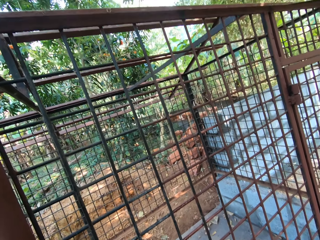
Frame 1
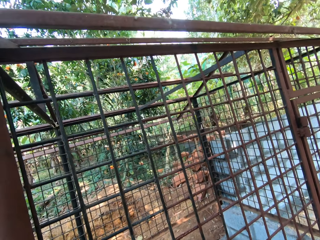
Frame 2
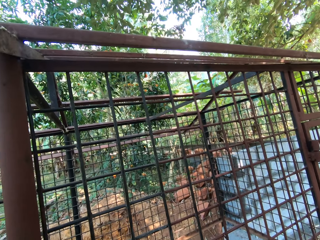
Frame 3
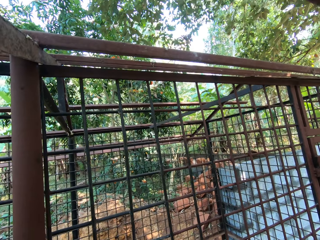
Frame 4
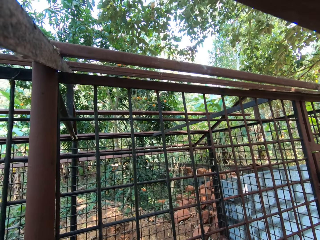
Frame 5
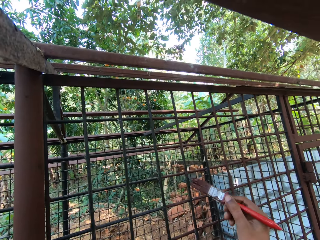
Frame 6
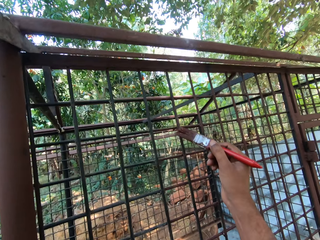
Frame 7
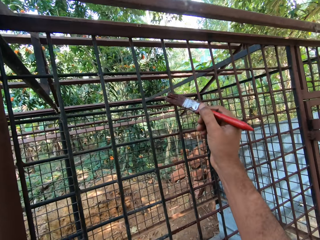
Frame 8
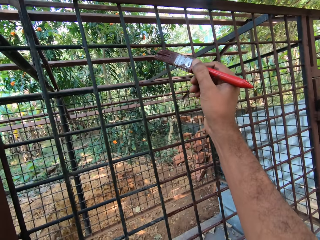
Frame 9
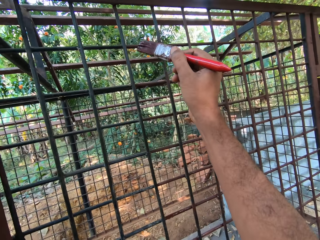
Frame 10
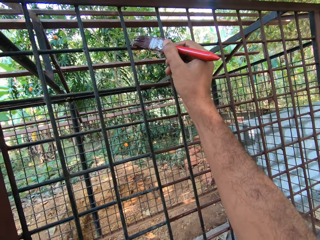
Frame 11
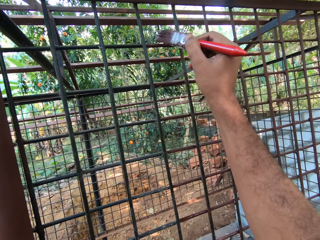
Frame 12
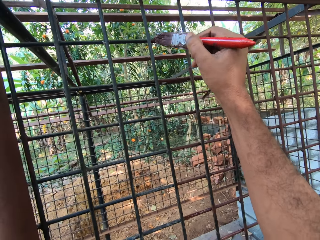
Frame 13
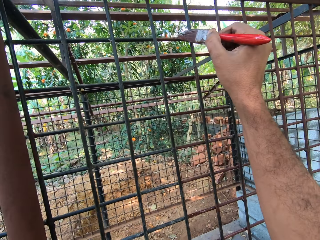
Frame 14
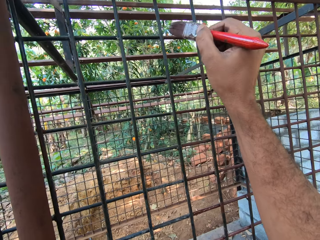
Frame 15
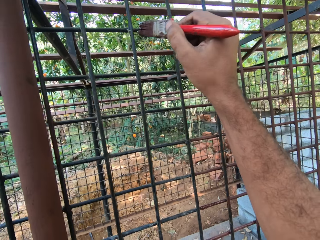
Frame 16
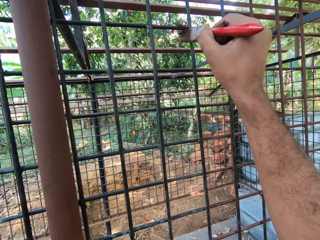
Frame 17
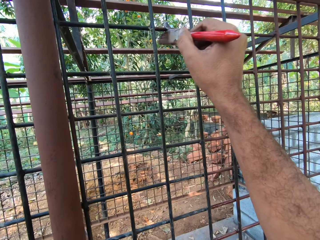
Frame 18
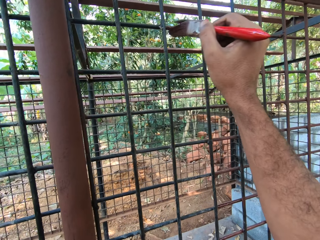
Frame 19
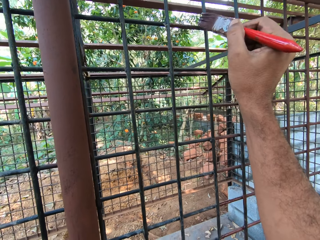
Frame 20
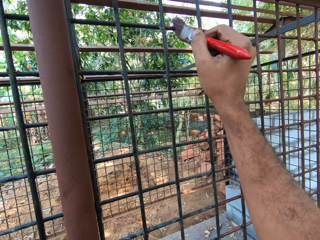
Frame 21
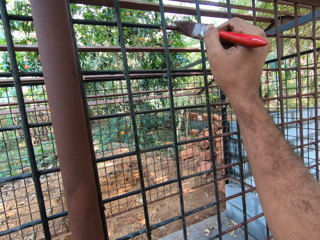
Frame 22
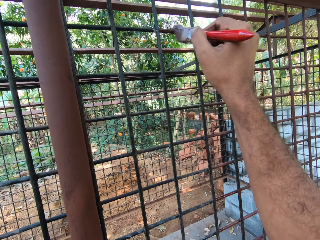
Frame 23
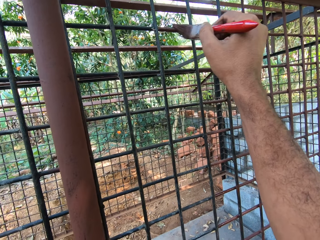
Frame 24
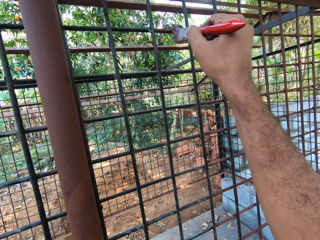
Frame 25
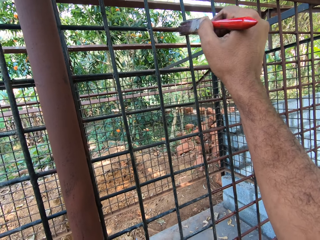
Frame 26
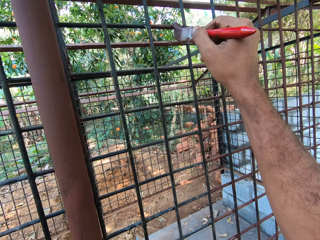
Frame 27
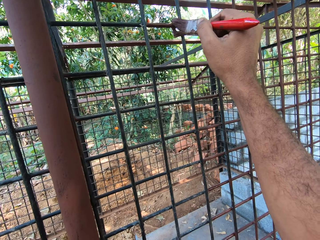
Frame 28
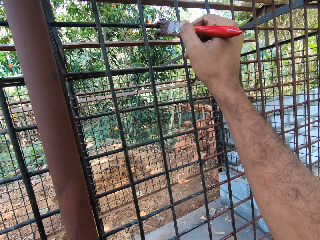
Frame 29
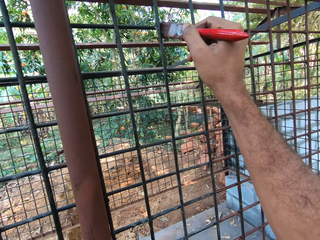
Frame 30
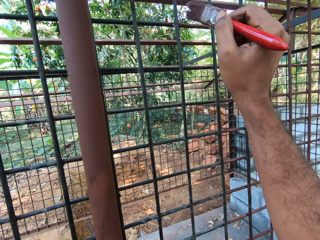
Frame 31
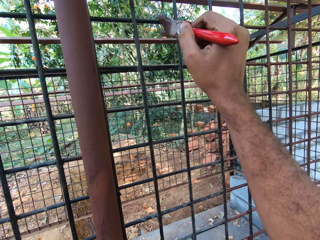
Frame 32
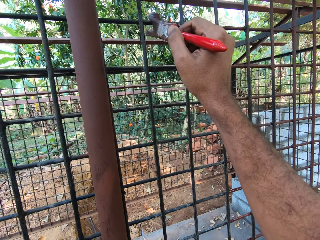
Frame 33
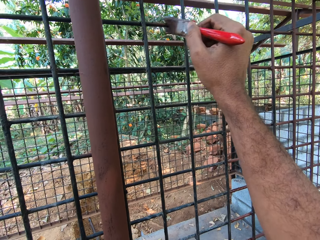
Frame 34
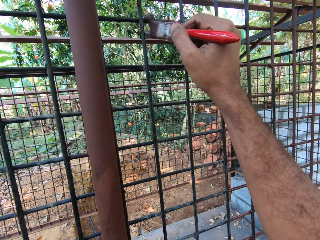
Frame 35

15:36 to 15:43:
The camera wearer paints the cage with the paintbrush in his right hand.

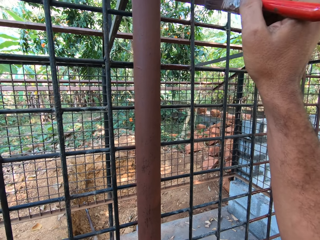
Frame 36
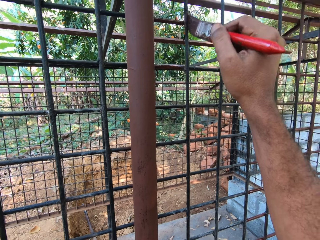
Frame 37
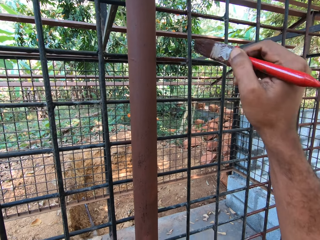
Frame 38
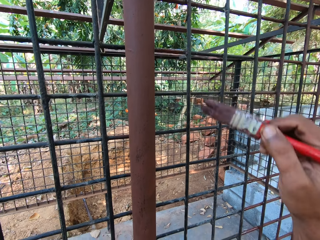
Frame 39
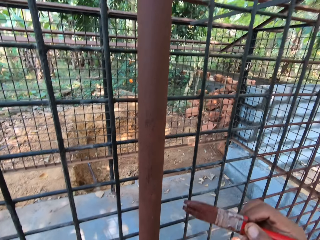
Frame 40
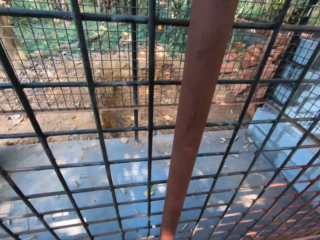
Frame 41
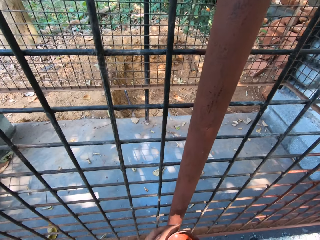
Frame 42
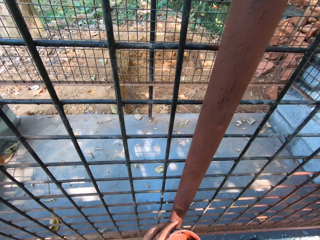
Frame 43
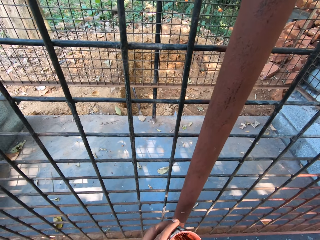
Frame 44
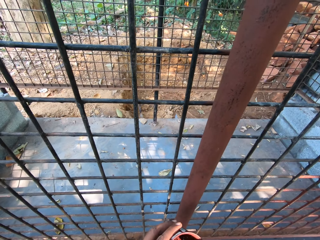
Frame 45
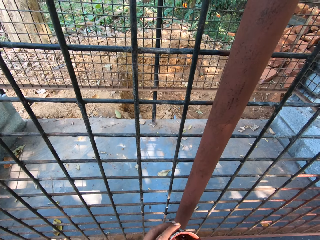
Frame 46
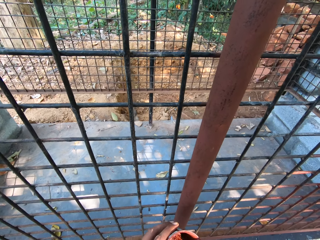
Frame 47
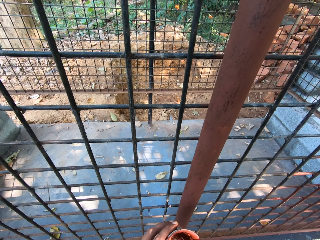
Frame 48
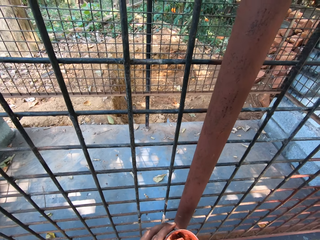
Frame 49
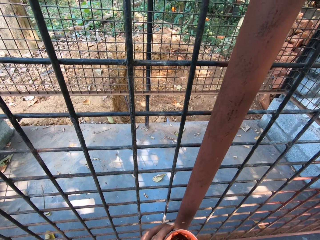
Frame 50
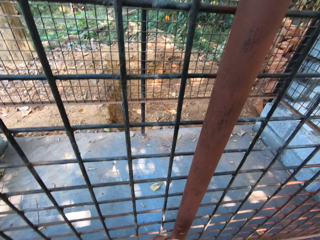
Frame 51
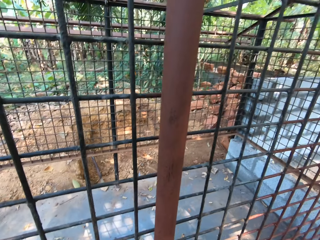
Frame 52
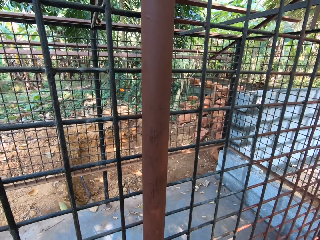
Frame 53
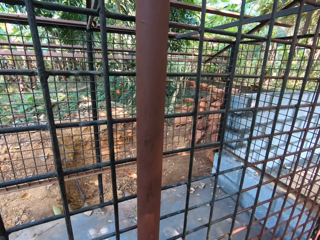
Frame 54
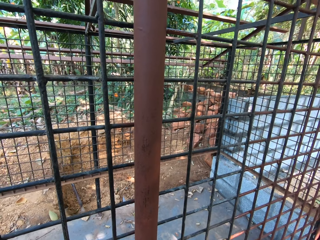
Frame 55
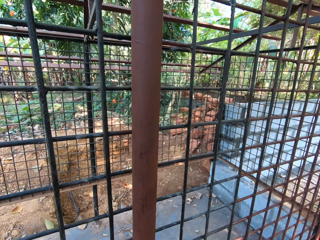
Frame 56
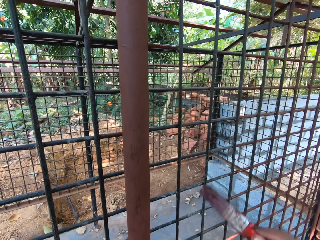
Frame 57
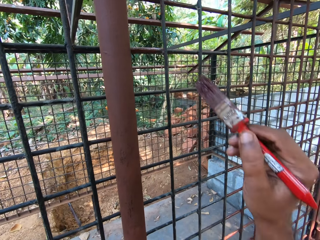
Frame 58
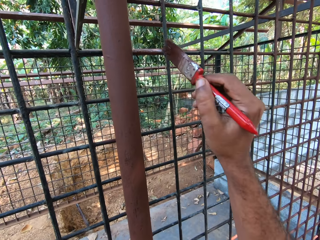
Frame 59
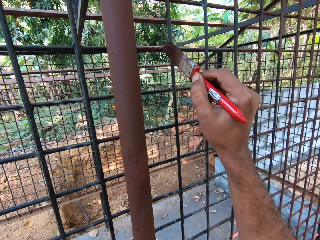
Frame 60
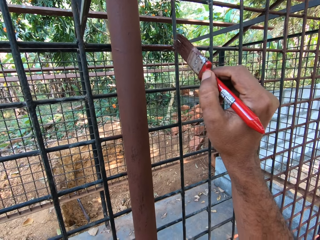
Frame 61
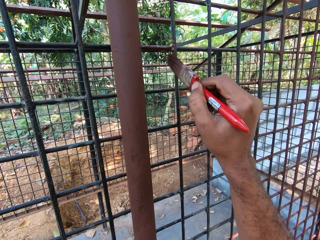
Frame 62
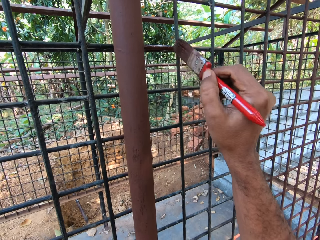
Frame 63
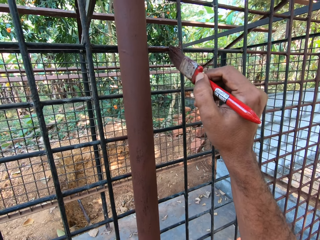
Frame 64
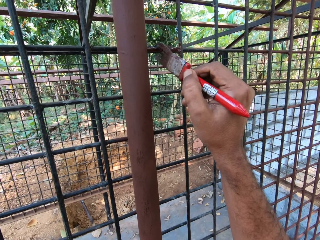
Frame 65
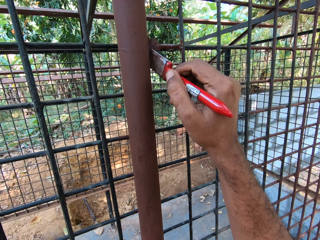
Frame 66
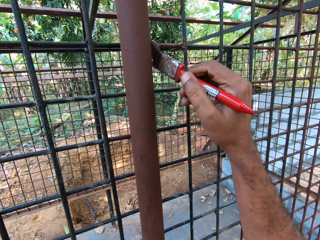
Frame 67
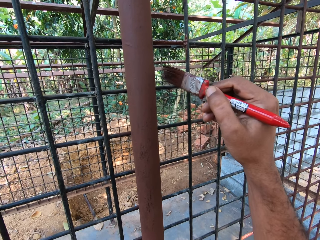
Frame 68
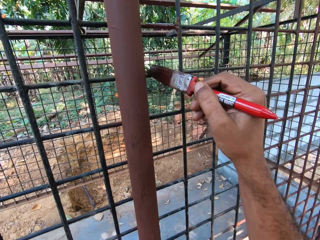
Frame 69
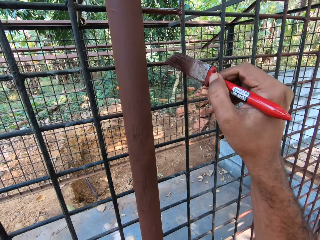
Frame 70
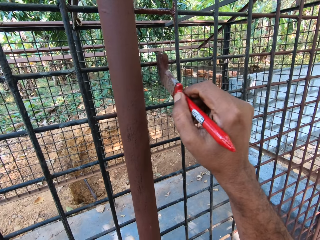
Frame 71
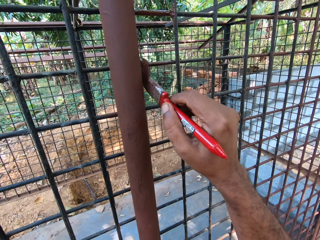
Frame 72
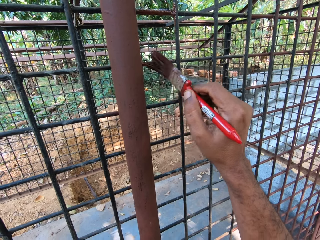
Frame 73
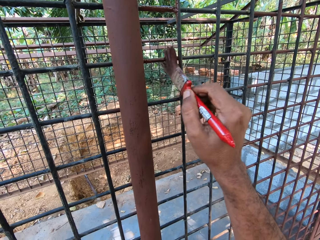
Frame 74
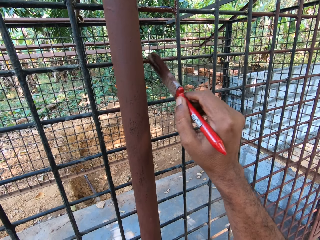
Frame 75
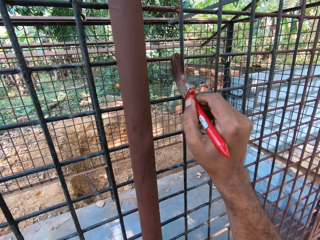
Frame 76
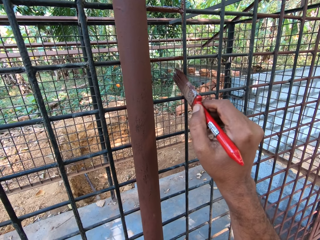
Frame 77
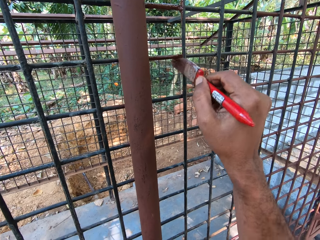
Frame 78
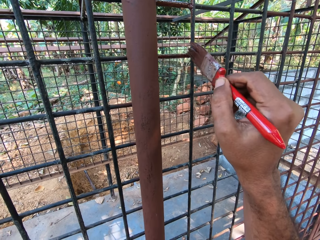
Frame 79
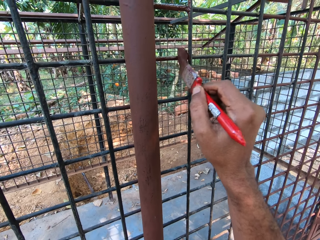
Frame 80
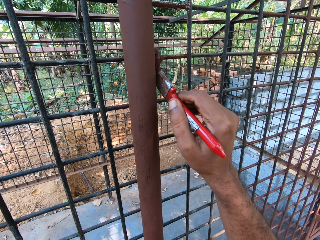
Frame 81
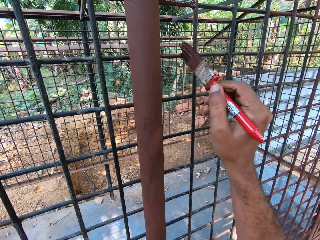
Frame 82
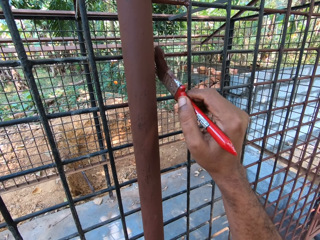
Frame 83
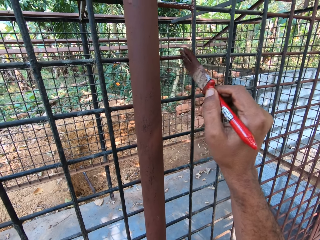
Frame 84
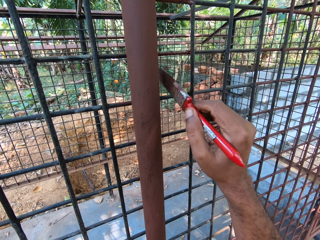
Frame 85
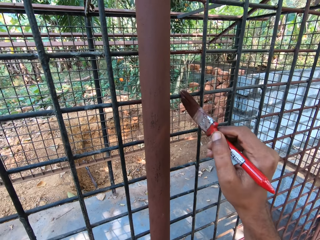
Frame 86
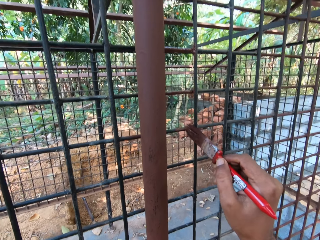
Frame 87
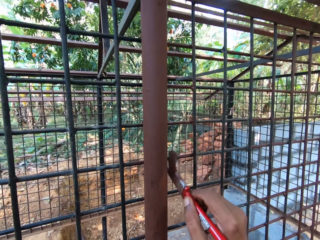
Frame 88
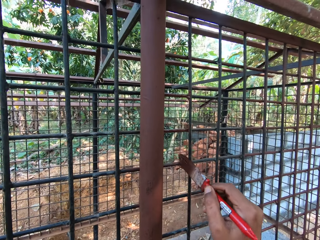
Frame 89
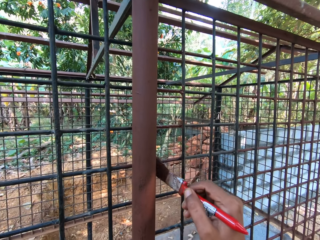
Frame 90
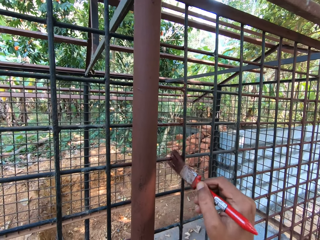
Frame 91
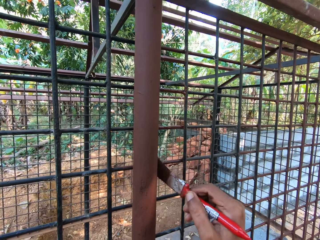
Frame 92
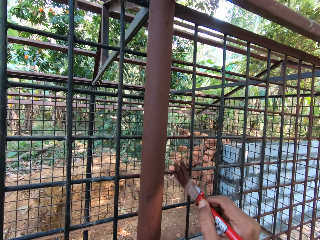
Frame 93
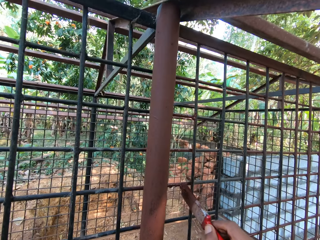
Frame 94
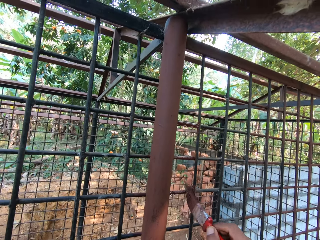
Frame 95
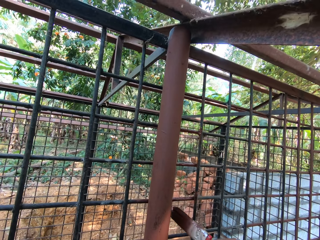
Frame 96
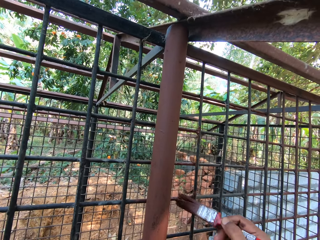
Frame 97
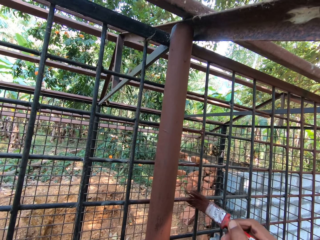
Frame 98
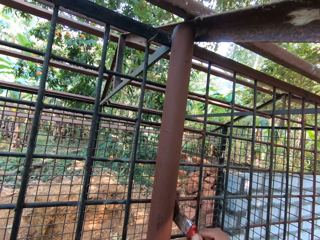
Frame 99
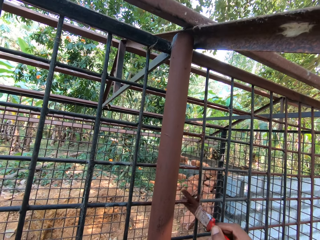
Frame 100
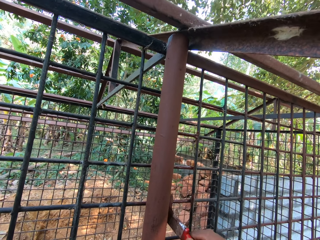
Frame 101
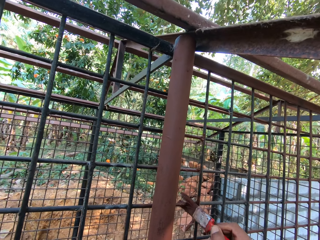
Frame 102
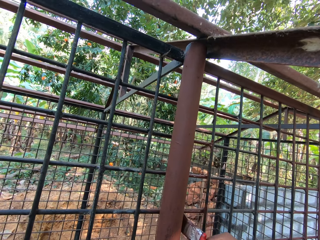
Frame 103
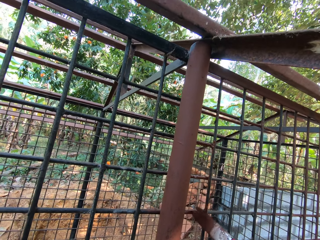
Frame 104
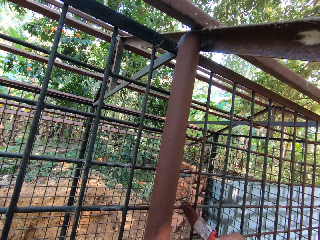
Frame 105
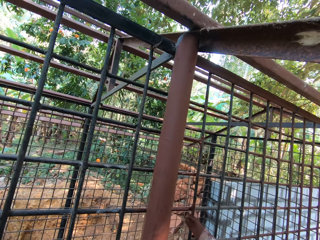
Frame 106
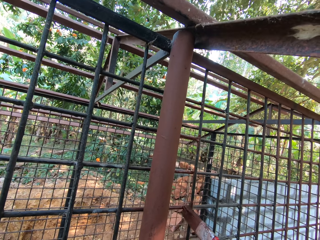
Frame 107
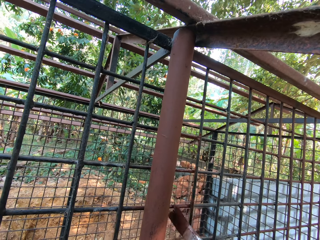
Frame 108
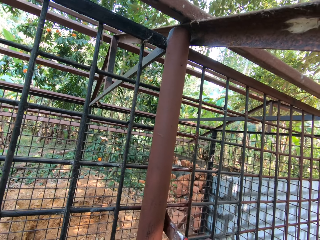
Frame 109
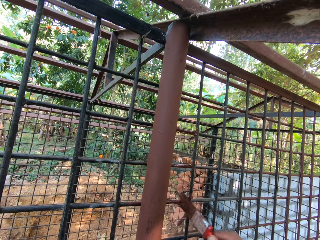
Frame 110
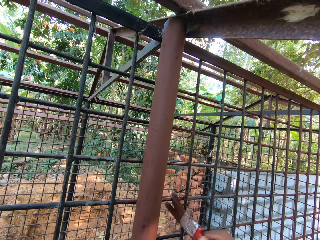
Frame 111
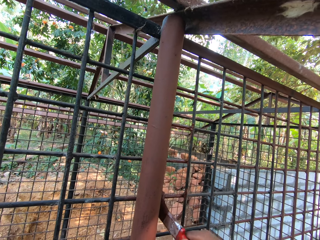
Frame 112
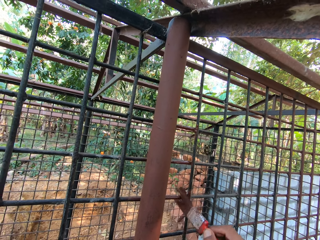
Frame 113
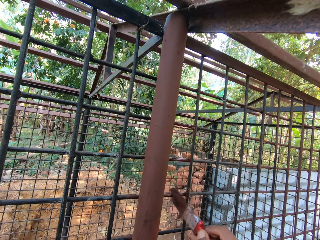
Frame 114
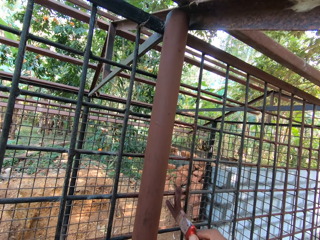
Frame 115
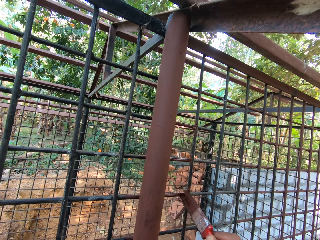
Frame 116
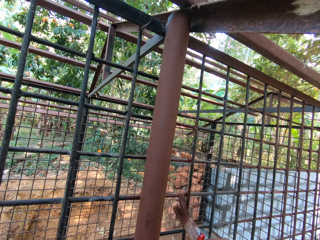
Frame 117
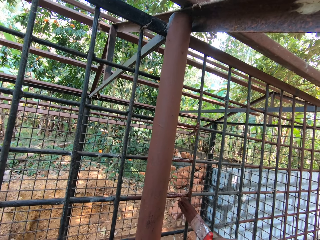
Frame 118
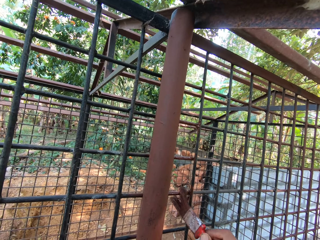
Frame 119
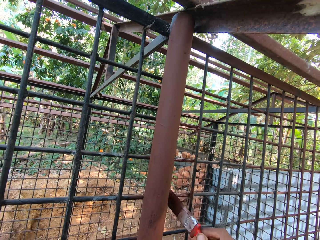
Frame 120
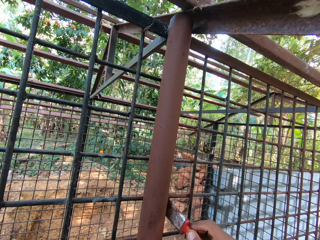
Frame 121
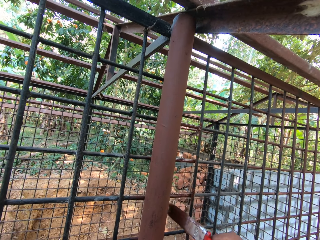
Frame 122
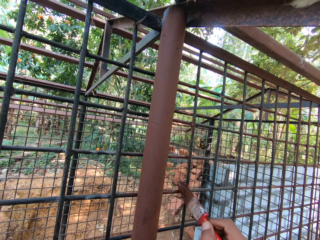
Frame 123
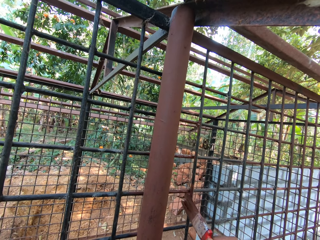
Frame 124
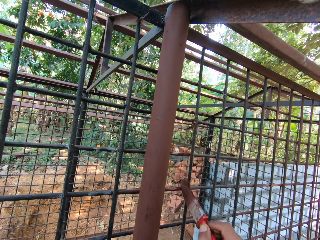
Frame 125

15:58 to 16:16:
The camera wearer takes paint from the paint can with the paintbrush in his right hand. He paints the cage with the paintbrush in his right hand.
